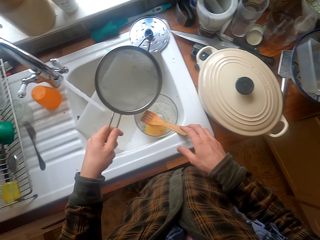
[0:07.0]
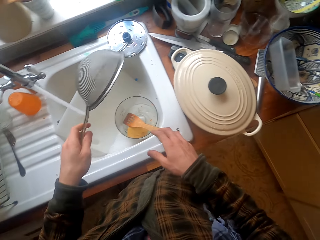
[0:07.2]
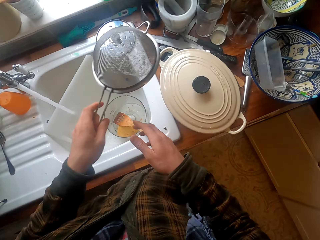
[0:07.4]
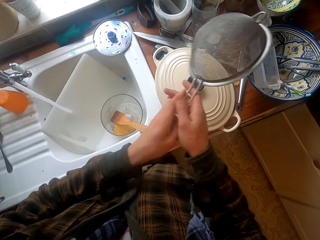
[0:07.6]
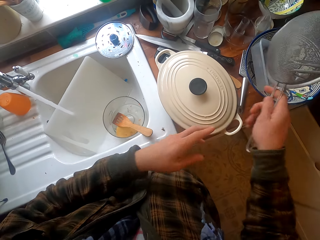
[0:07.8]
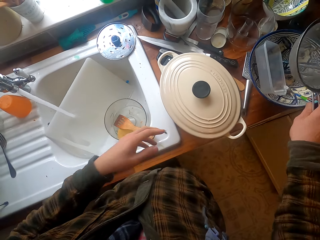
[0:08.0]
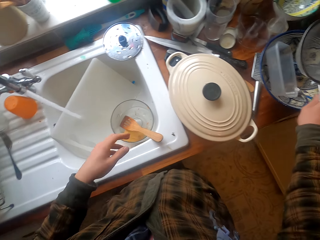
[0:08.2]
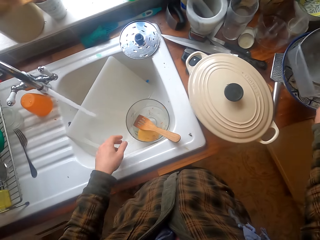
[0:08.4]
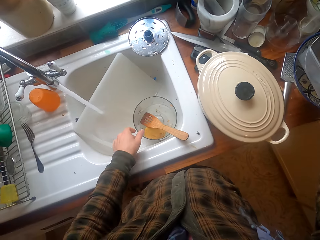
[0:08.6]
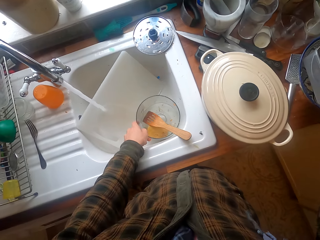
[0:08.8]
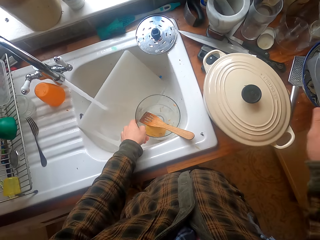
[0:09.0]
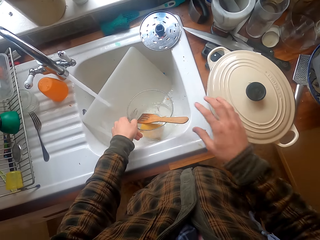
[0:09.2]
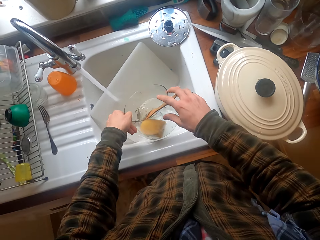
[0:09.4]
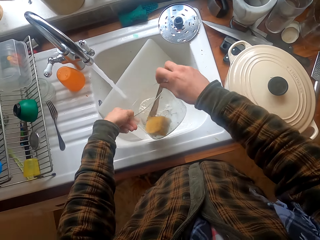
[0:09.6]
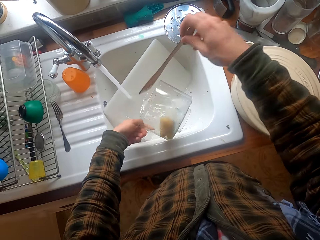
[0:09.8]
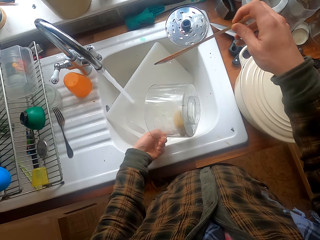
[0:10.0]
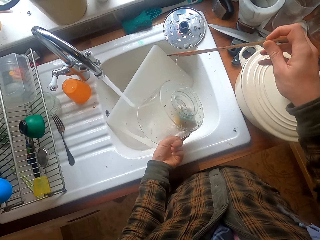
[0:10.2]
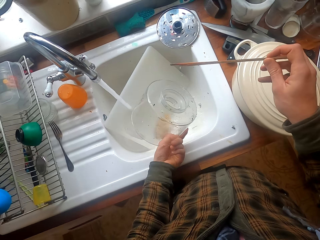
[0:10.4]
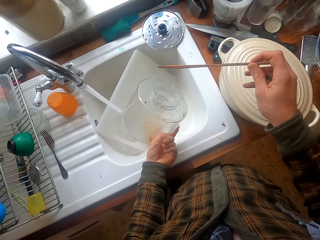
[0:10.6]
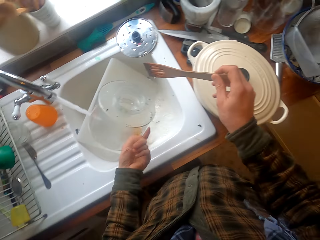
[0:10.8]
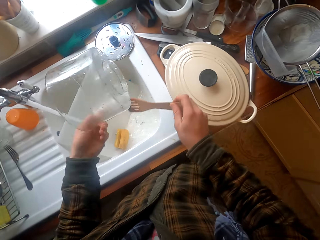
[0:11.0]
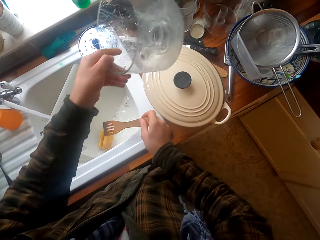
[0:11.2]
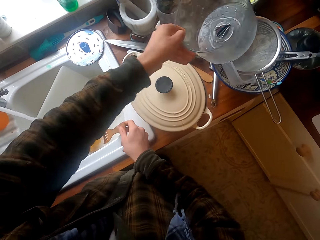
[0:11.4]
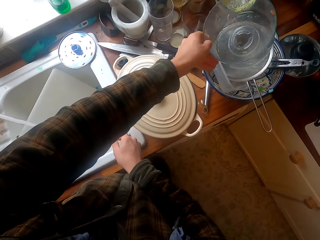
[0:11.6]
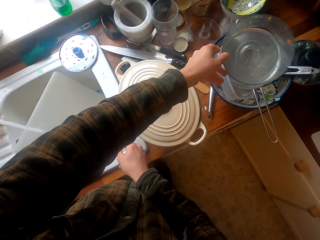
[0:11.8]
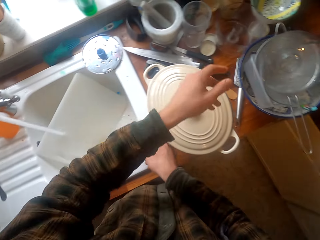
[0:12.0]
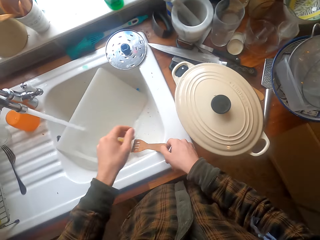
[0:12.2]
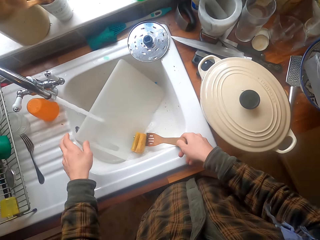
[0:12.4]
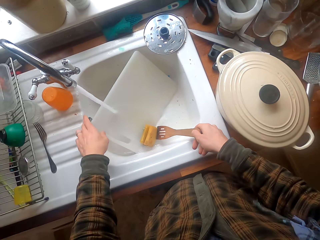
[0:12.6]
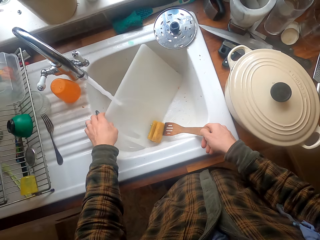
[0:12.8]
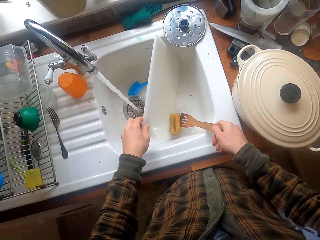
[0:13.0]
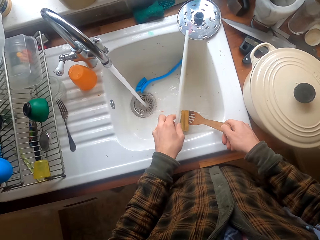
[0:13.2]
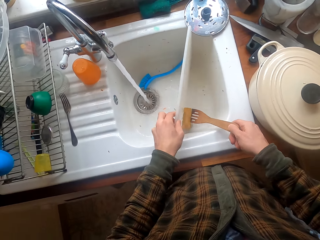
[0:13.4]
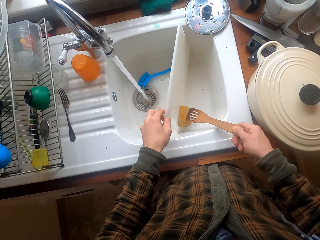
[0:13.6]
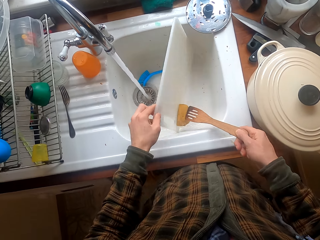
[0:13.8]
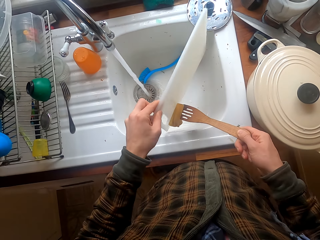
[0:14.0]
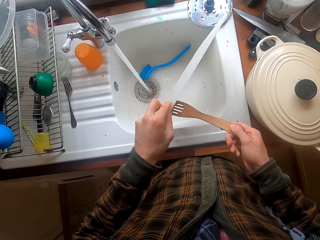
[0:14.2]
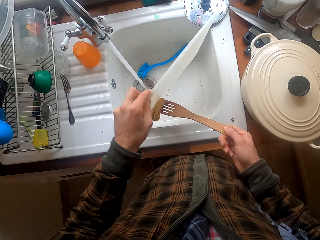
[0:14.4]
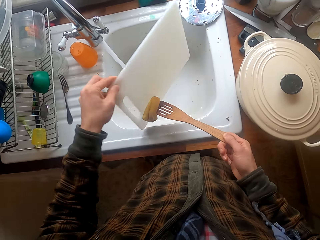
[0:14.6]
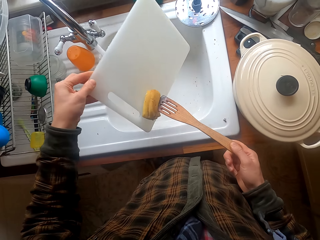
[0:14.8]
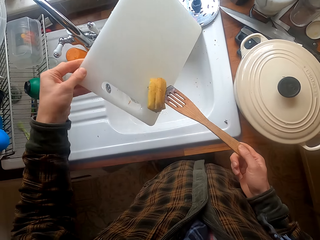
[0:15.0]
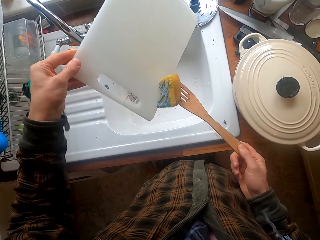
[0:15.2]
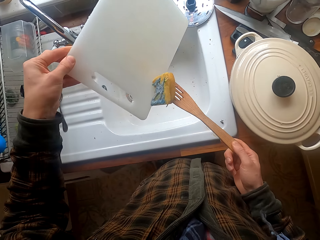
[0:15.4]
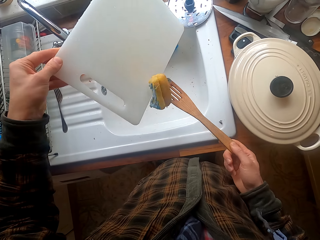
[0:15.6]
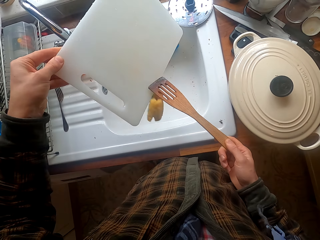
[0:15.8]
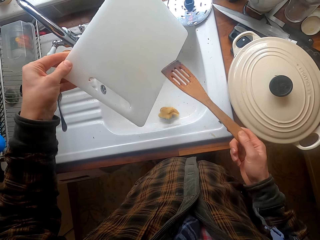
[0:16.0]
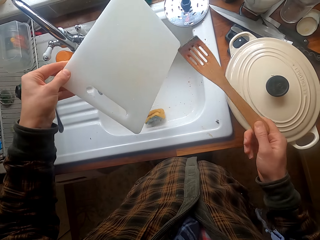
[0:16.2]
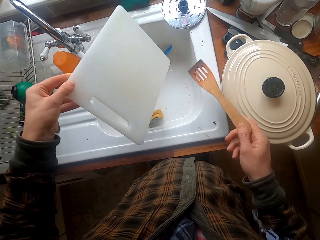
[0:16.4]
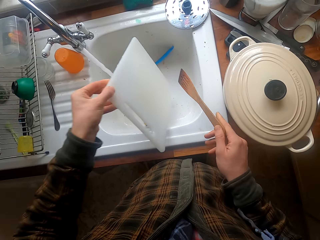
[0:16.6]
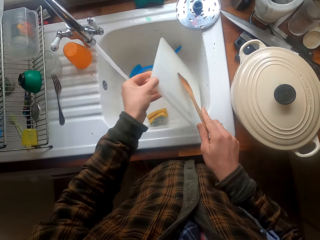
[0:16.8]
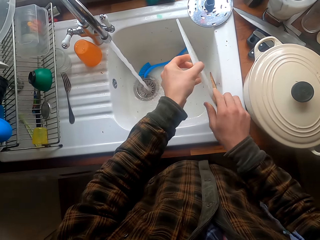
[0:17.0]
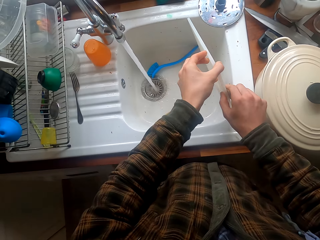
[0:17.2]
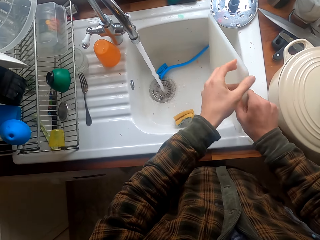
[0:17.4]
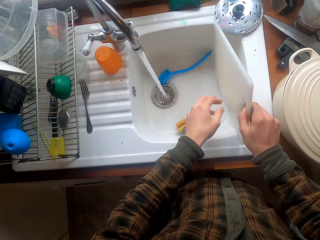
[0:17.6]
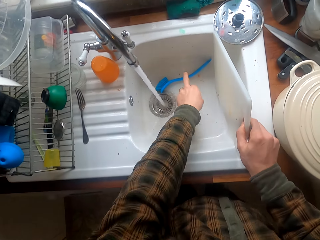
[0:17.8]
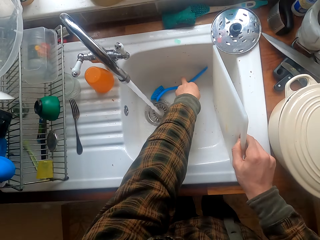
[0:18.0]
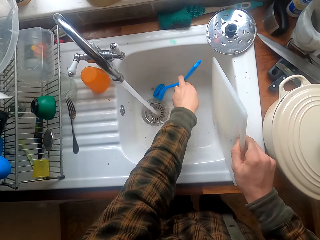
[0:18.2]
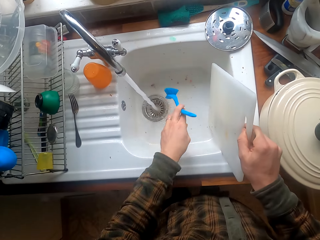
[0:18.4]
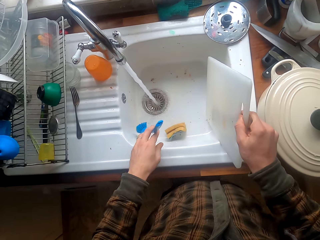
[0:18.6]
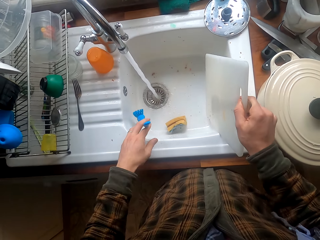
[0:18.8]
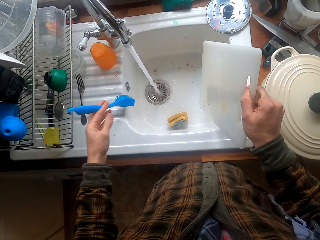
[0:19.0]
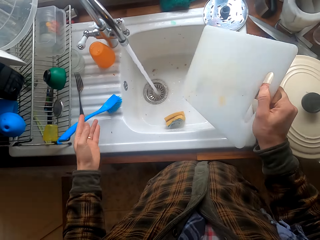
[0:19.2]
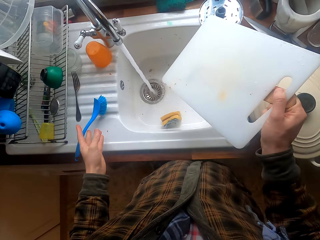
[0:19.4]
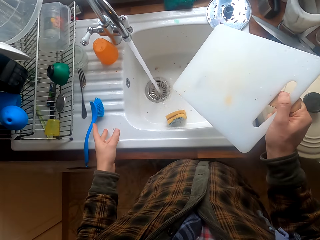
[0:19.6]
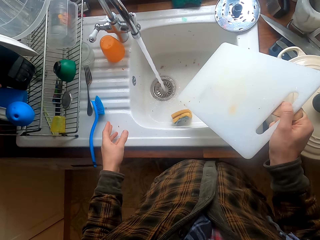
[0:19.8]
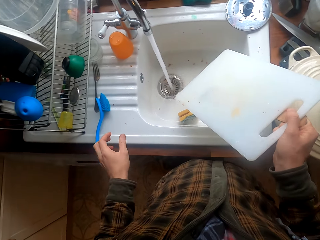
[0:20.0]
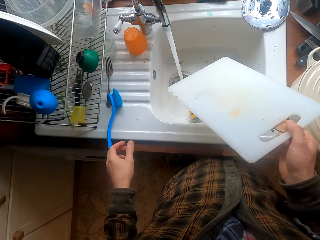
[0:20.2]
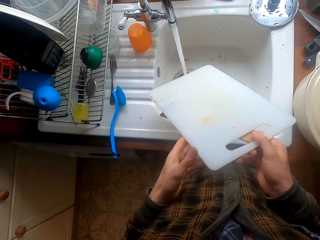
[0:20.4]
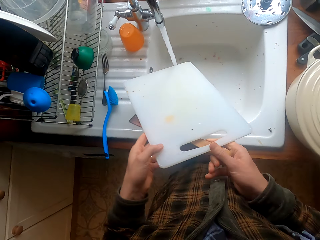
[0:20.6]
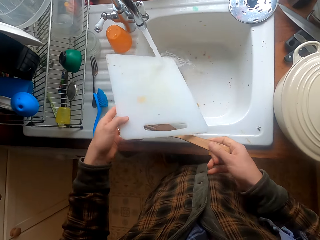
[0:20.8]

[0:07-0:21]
The camera wearer turns the strainer. They hold the strainer with the right hand, put the strainer in a bowl, and take a bowl with a spatula or cooking stick in the sink. They take out the spatula. They put the bowl aside. They take a chopping board. They remove excess water from the chopping board. They remove excess water from the foam. They lift the chopping board and cooking stick. The foam slips off. The camera wearer puts the cooking stick and chopping board in the sink. They hold the utensils with one hand. They take the utensil brush. They put the utensil brush on the sink slab beside the rack.

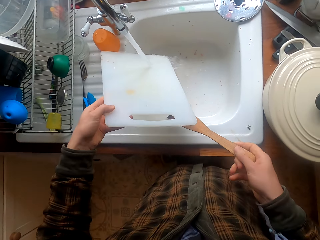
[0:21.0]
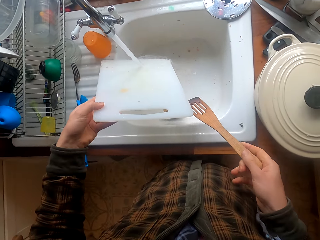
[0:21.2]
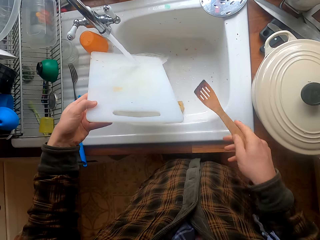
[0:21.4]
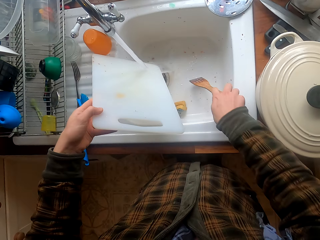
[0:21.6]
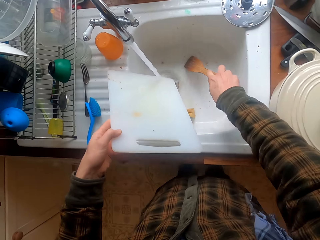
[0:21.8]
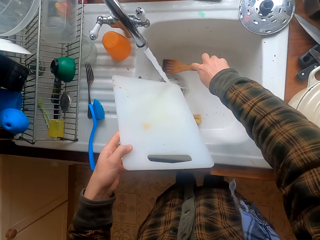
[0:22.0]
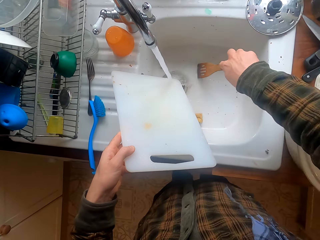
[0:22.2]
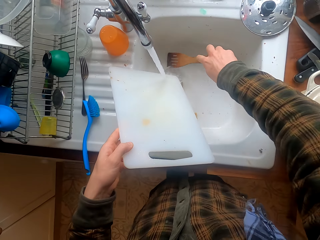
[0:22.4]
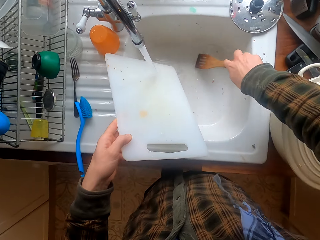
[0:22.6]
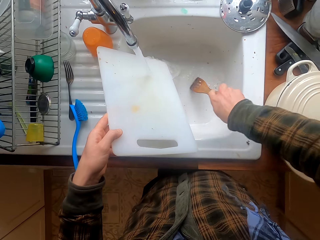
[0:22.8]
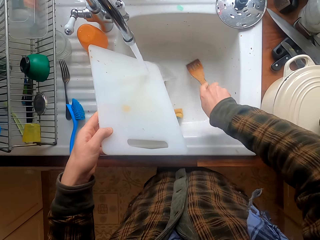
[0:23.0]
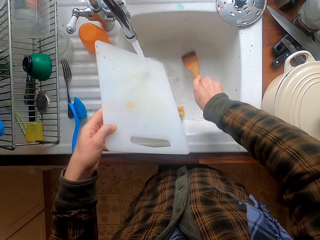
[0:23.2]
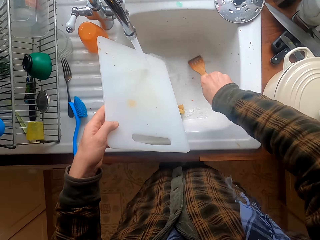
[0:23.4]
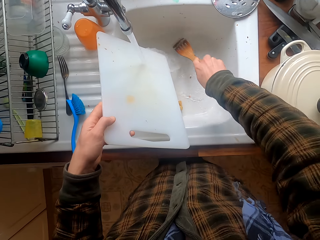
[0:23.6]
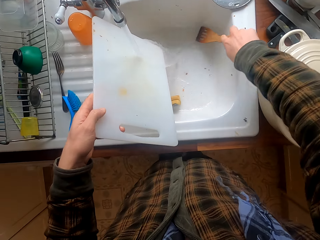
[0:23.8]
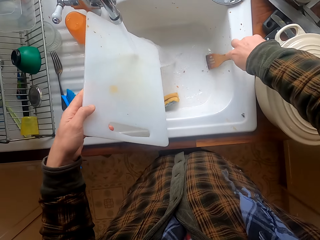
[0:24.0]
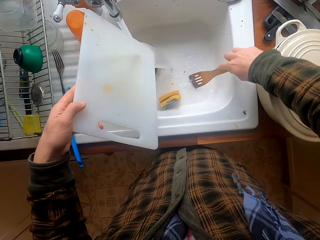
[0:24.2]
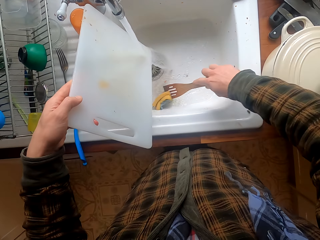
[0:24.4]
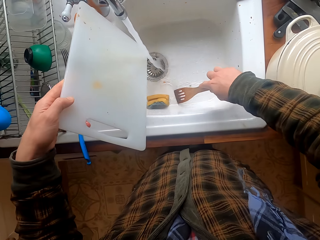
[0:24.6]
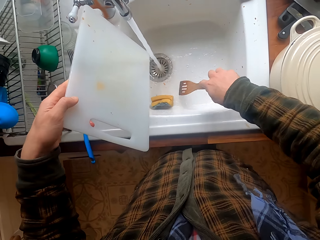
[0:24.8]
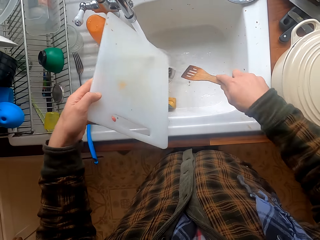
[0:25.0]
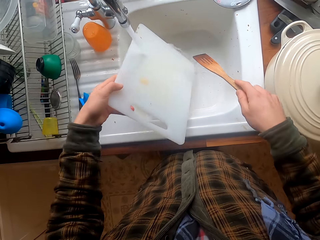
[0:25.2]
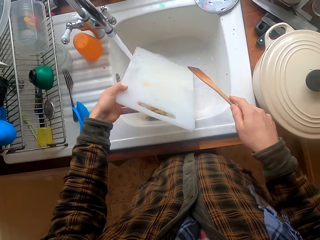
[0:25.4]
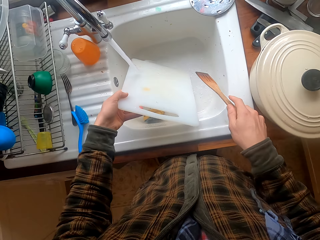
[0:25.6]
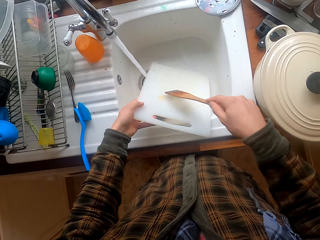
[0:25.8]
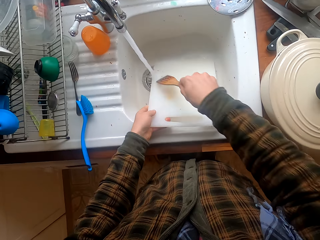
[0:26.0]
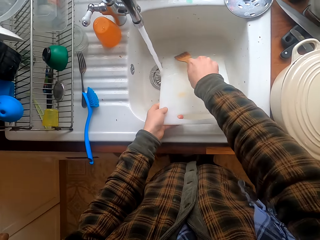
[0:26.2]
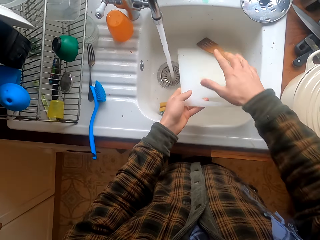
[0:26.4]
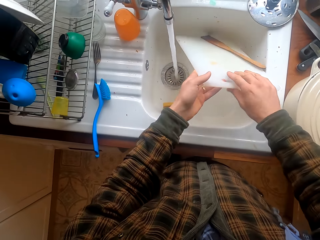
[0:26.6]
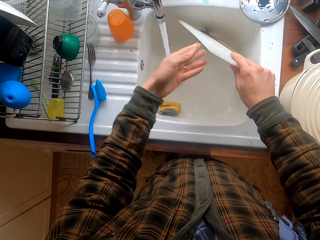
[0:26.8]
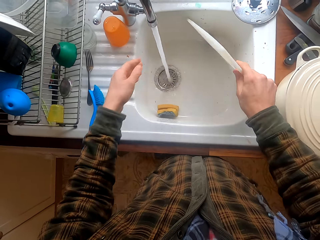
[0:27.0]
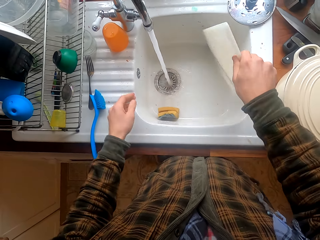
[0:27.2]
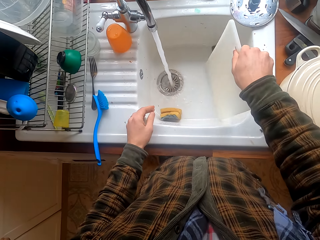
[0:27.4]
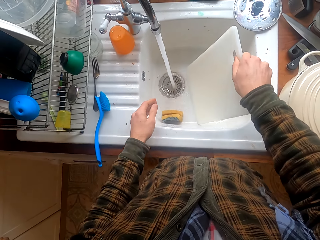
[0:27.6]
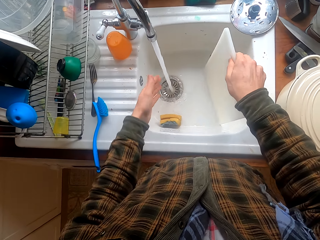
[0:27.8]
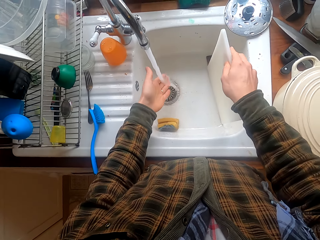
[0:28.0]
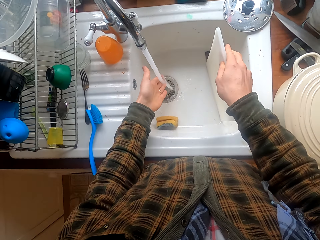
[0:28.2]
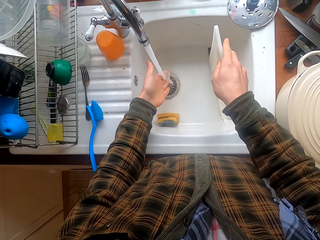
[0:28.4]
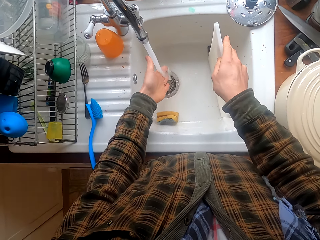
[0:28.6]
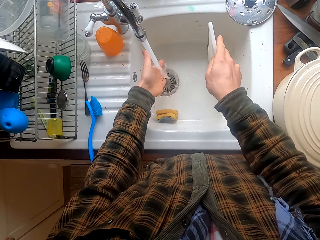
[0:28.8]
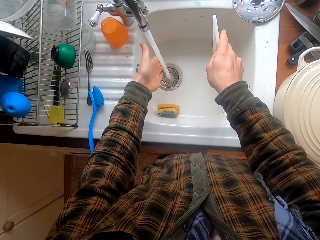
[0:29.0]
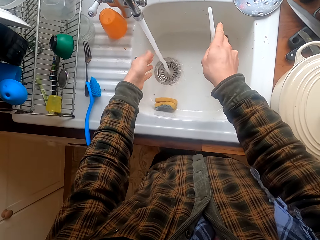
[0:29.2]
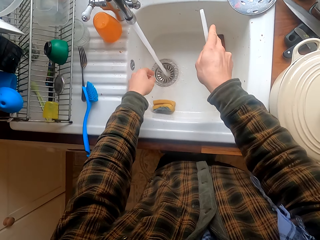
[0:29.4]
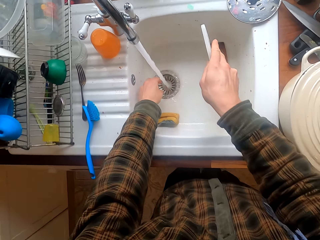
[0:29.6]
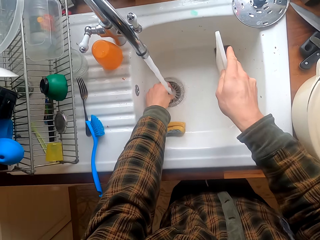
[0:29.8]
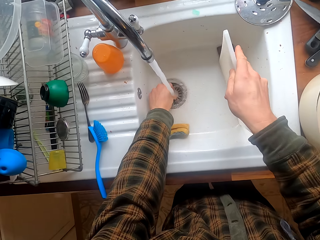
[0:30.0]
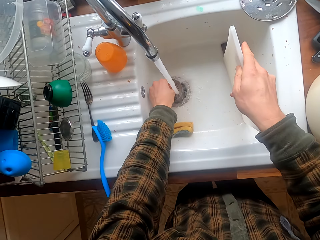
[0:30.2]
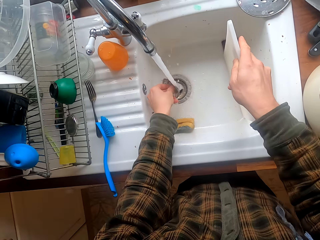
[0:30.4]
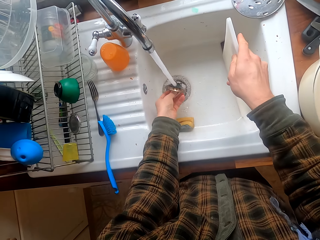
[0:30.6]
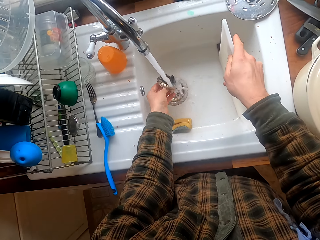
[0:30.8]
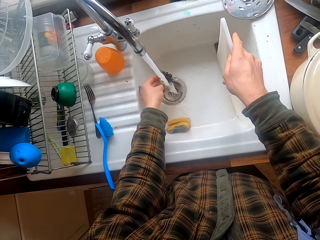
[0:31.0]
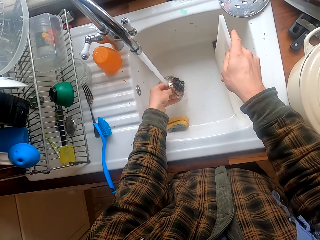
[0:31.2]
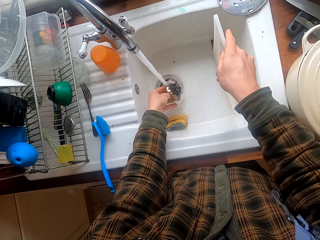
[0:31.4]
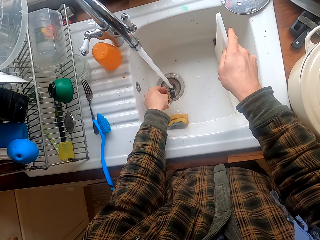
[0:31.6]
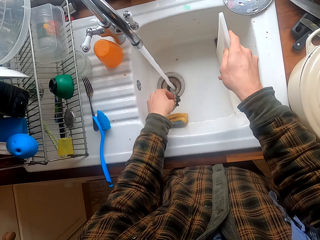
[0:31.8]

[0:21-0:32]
The camera wearer washes the chopping board. They scrub the sink with the spatula. They wash the chopping board. They put the spatula in the sink. They take the chopping board. They feel the water with the hand. They wash the sink. They take the sink strainer. They wash the sink strainer.
